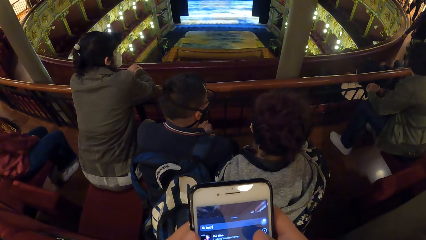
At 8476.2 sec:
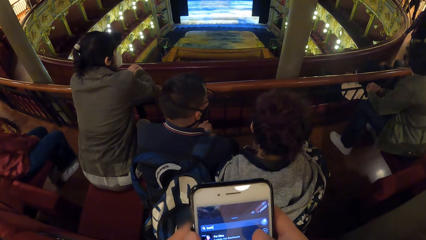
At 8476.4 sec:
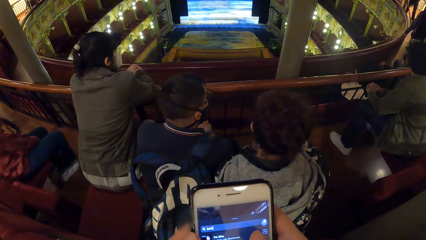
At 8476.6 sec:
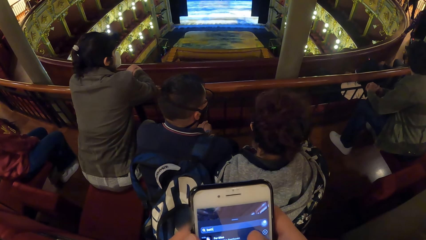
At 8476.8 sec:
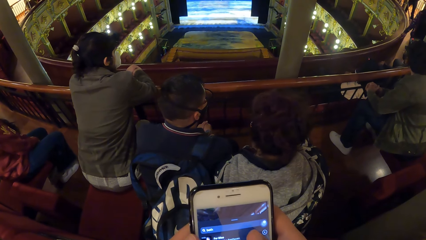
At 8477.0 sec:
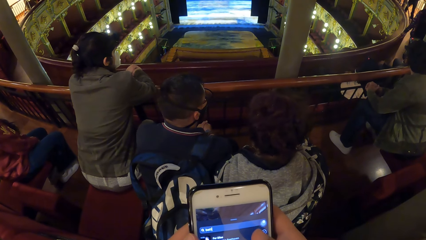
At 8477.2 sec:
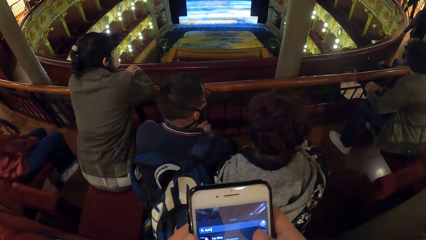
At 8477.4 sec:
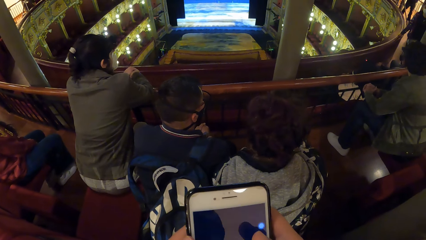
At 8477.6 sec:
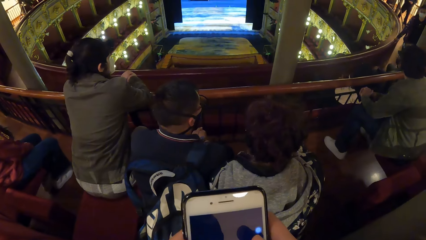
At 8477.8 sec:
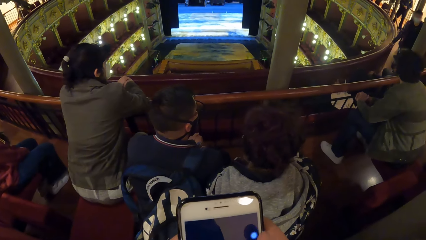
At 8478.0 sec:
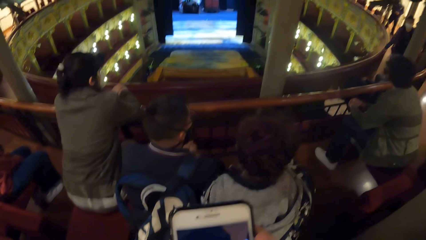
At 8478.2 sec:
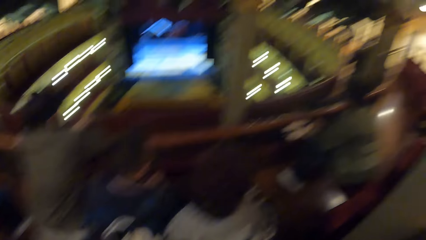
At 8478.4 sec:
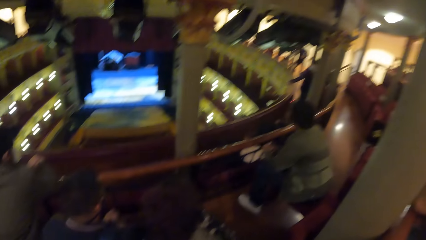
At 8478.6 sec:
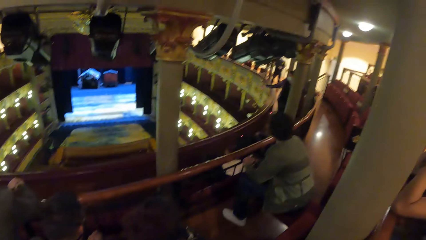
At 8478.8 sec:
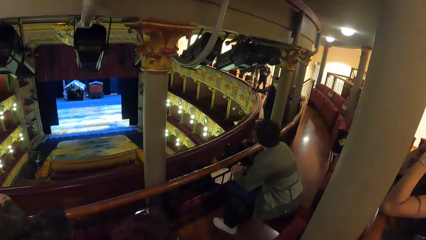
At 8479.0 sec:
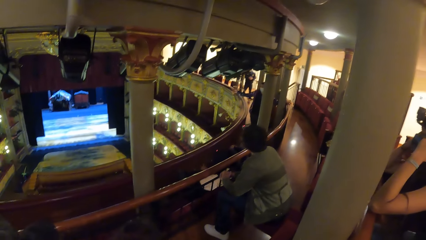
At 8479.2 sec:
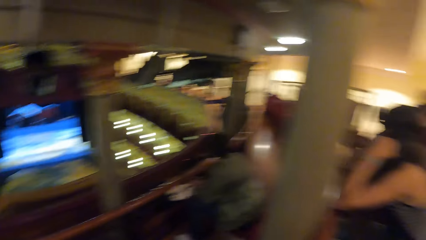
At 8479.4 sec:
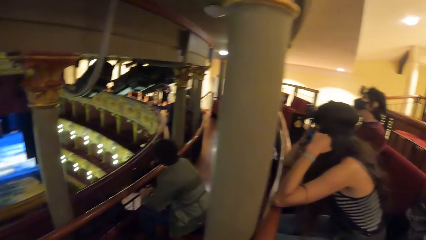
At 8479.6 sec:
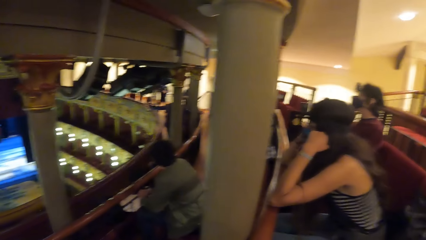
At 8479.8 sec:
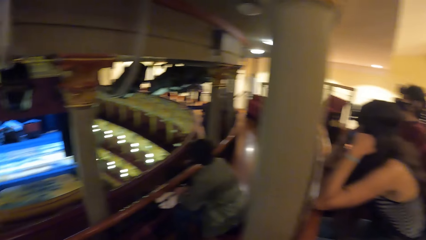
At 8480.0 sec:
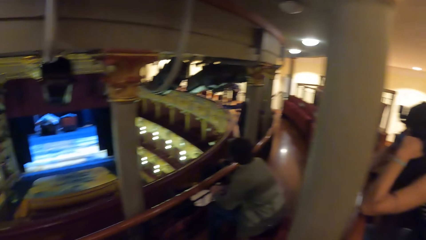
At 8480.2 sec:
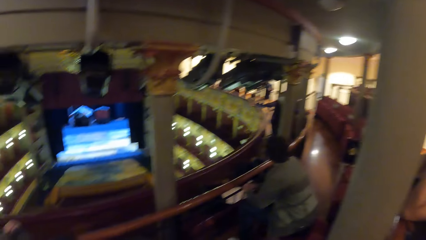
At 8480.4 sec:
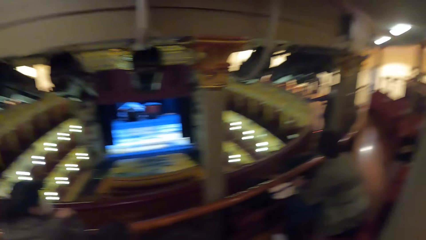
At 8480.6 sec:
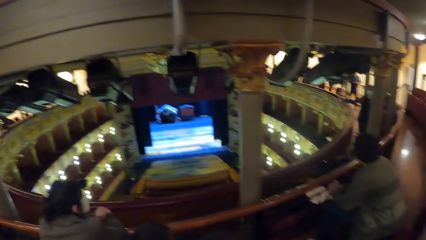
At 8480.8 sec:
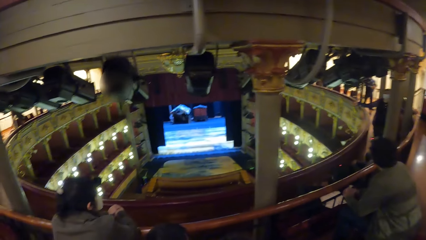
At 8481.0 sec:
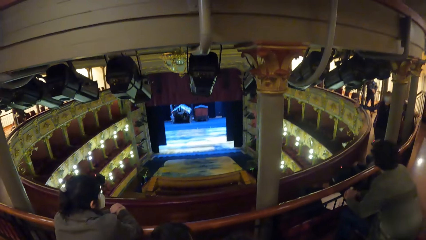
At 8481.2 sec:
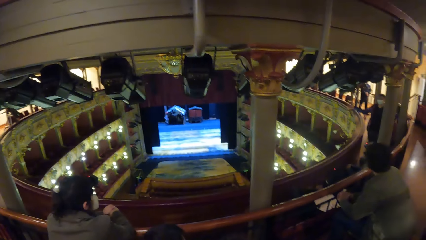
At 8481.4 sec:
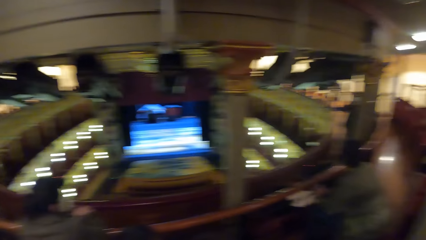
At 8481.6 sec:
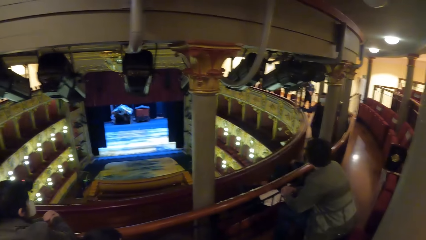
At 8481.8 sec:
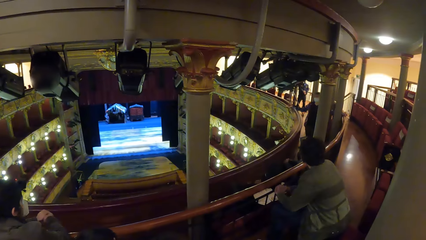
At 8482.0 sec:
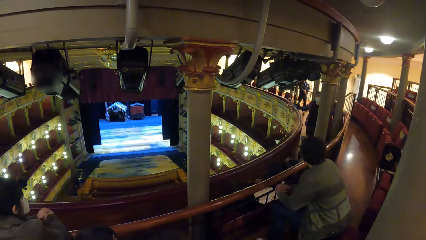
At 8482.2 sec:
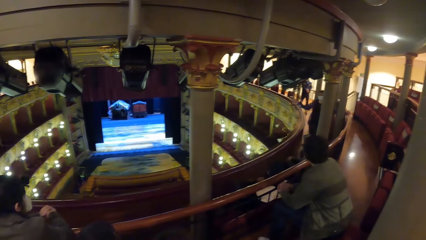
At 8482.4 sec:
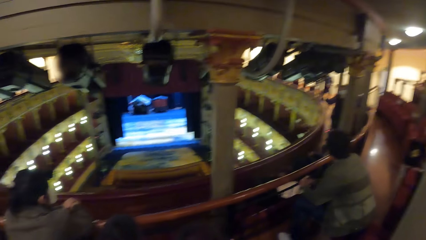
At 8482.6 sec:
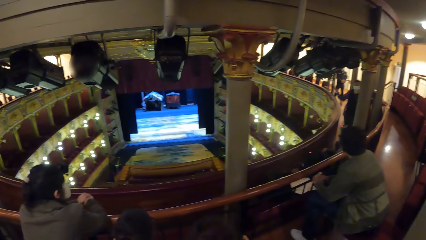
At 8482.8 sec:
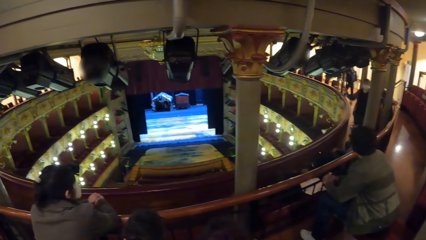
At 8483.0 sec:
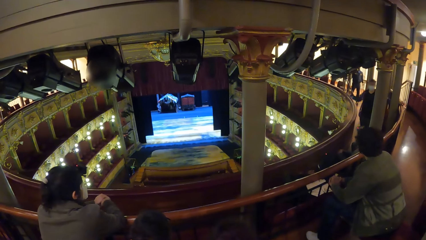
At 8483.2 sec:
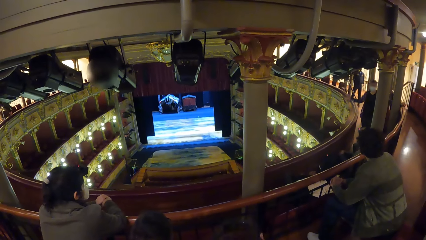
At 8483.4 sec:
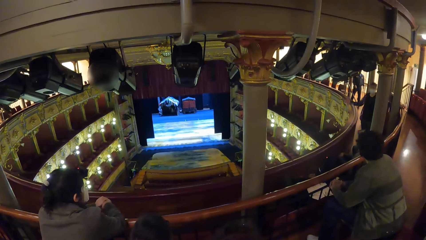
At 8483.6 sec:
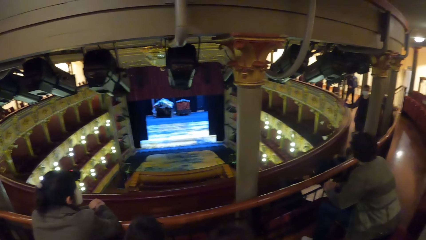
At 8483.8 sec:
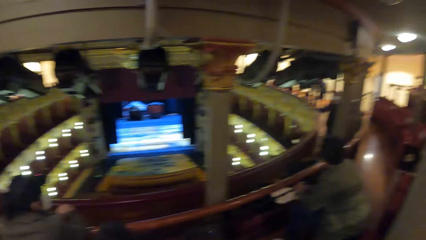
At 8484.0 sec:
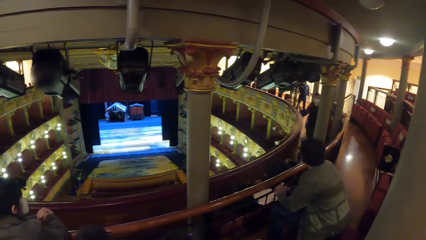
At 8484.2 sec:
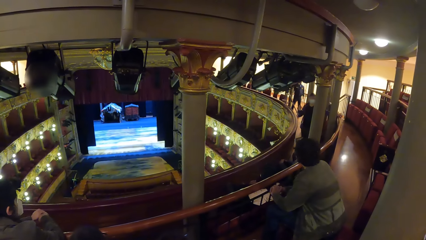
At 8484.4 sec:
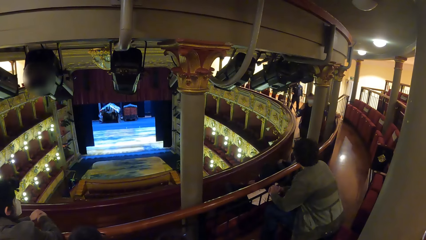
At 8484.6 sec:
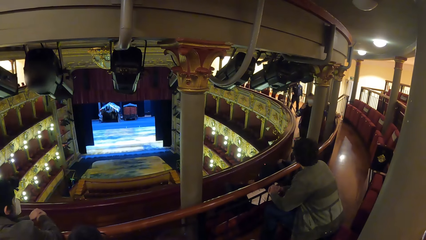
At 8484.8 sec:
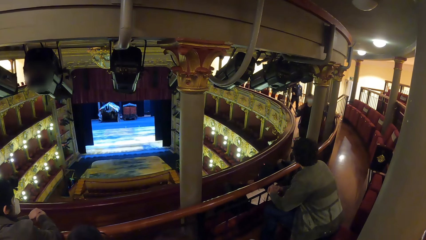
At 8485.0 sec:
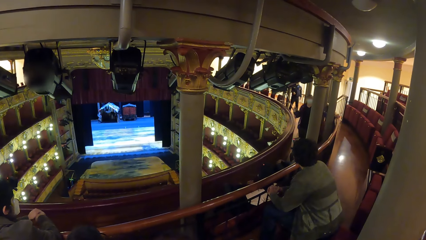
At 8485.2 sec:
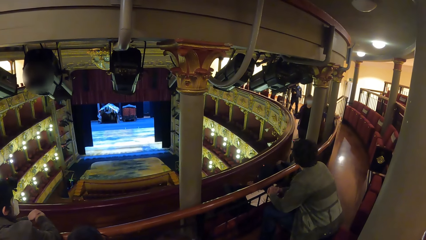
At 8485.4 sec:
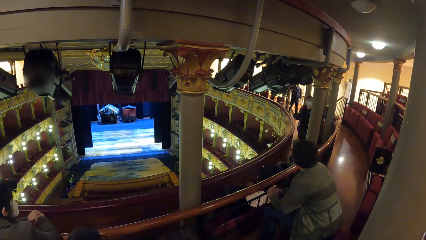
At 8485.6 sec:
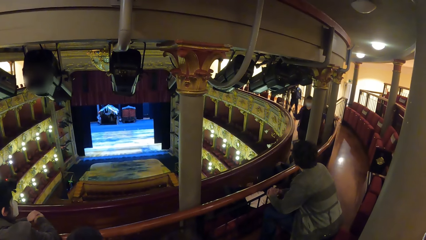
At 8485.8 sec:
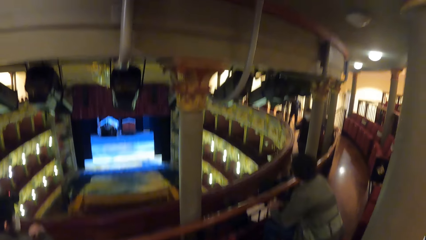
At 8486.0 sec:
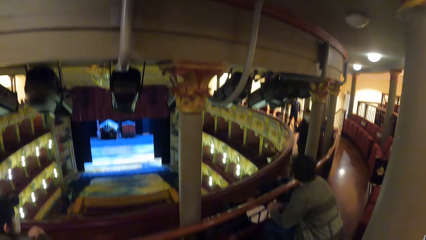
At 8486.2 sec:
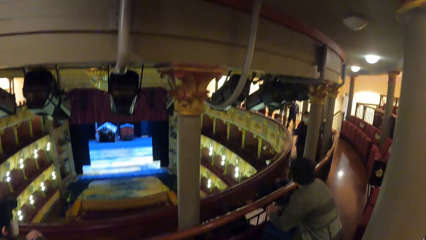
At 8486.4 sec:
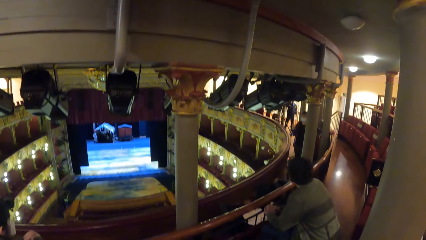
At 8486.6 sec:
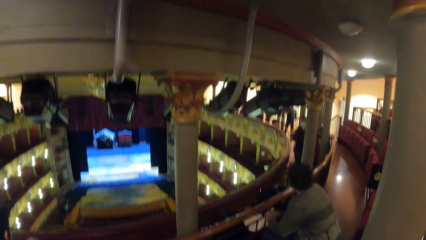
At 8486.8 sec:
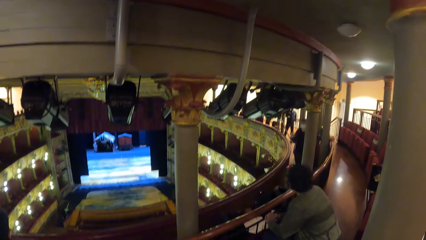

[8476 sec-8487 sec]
The camera wearer looks around. A woman places both hands on a railing. The camera wearer turns towards a group of people. A man demonstrates to the group of people with his right hand. The man holds the railing with his left hand.

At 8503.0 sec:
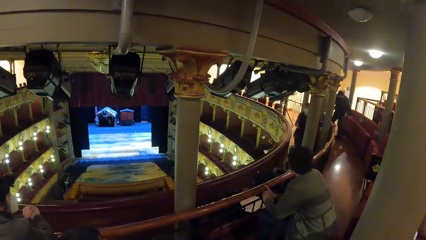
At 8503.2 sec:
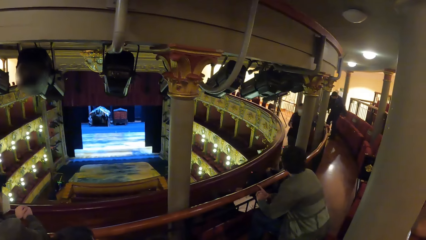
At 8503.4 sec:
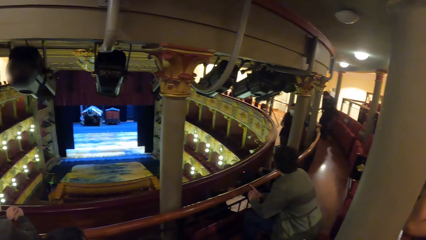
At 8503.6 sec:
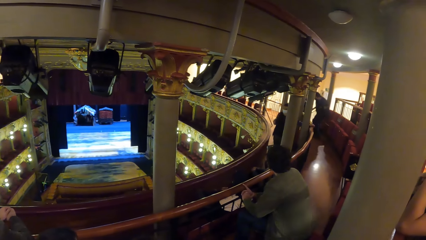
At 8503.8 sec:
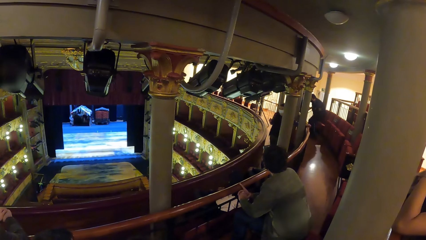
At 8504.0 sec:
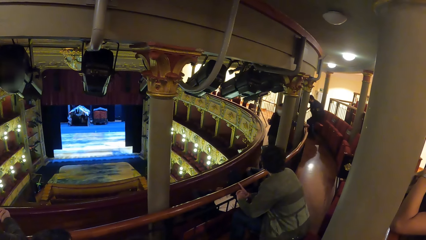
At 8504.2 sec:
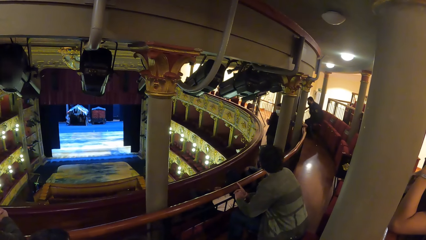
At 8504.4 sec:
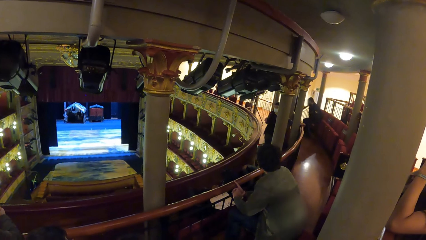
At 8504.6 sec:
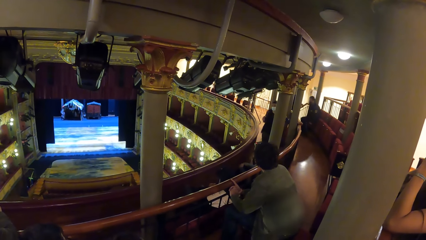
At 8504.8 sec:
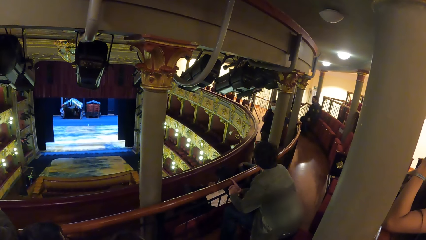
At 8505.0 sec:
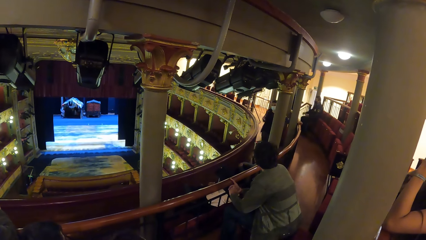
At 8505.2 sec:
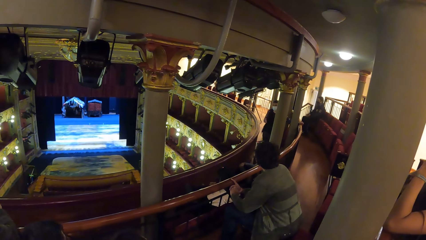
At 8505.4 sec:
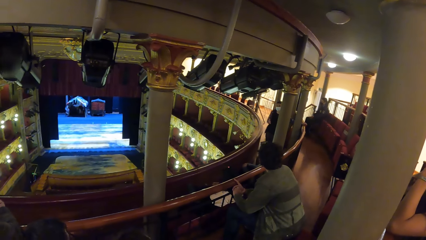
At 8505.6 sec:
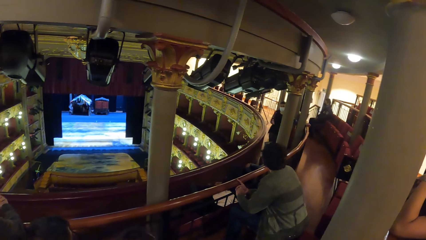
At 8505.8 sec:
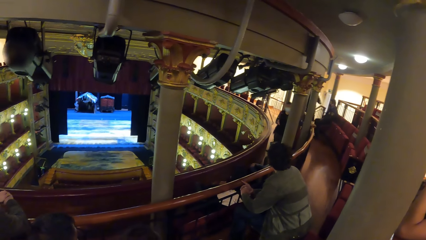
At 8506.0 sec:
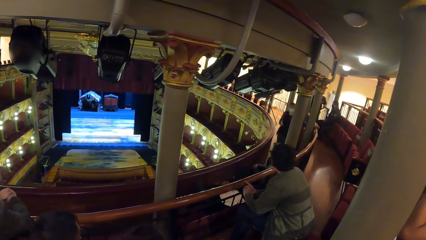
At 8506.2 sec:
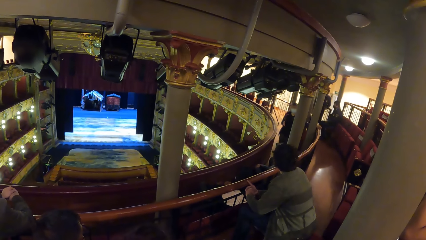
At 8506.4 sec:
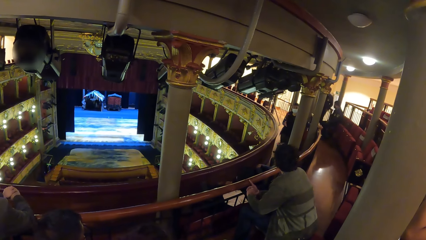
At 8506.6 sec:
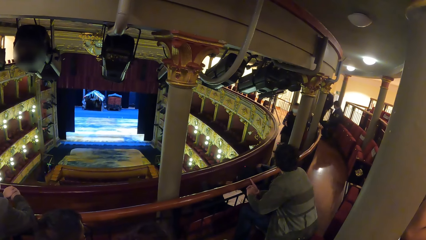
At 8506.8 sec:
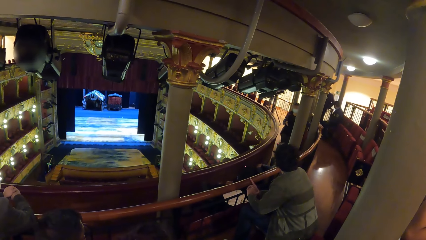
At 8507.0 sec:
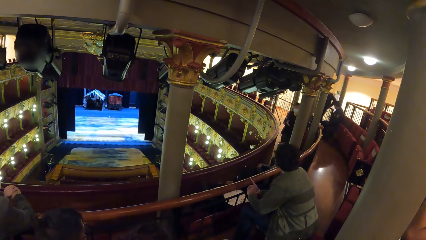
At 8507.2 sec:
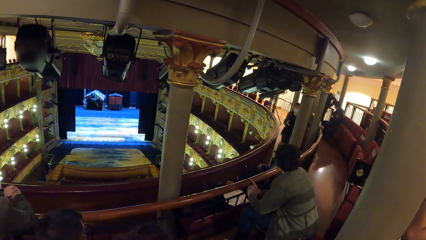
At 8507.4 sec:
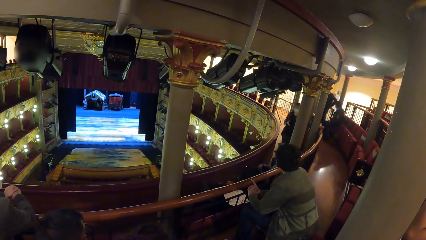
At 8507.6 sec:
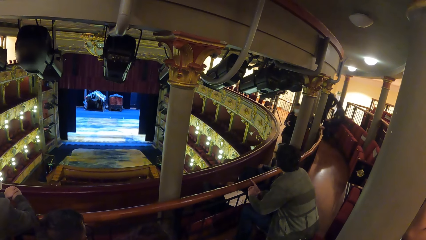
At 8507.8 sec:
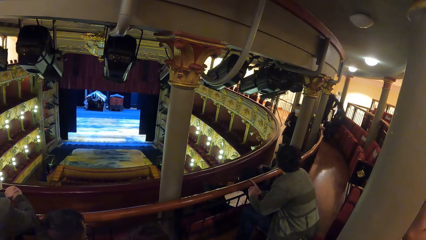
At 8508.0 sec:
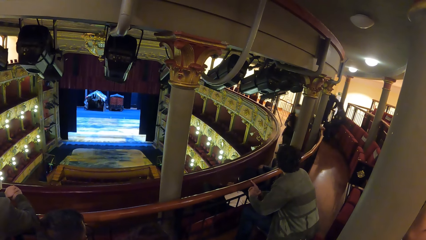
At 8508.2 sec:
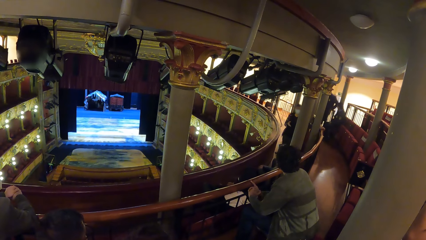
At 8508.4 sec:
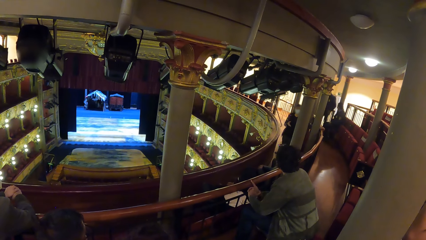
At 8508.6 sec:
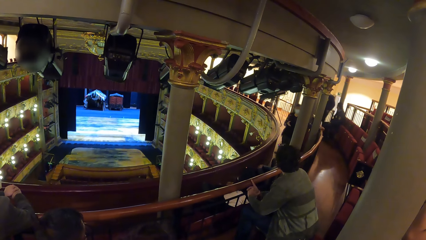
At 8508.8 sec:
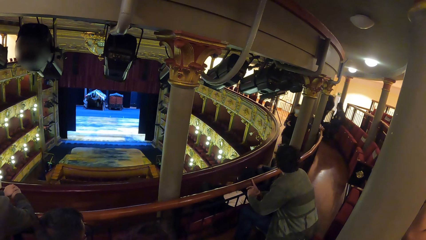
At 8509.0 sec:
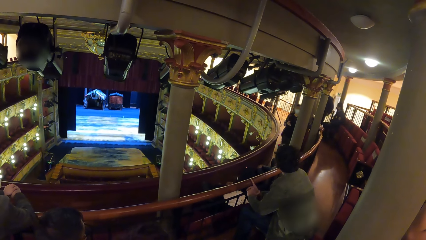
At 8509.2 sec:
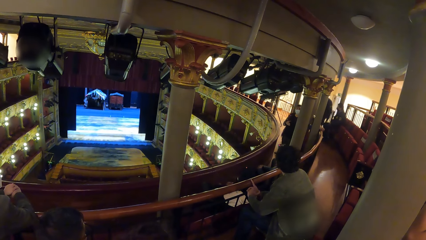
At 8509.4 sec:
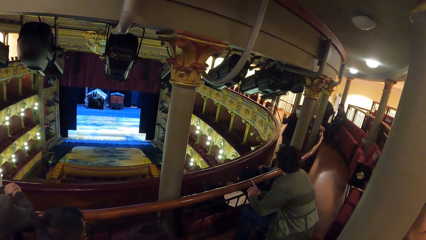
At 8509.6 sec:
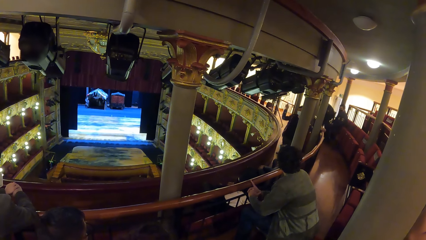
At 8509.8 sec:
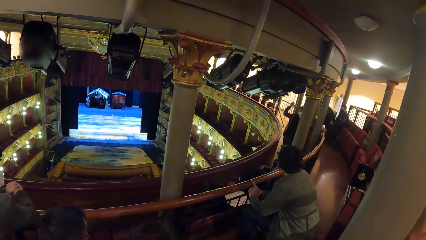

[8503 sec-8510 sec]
A man sits on a chair.
